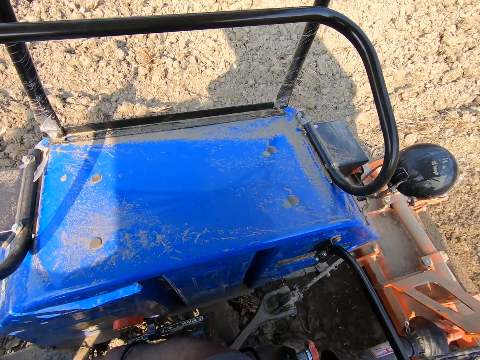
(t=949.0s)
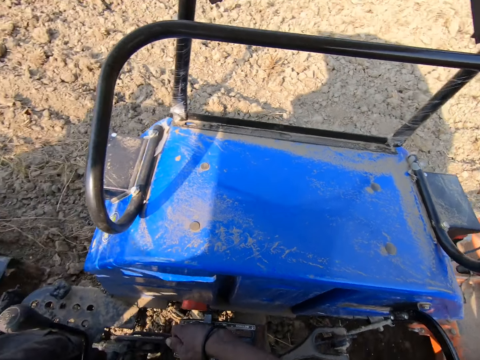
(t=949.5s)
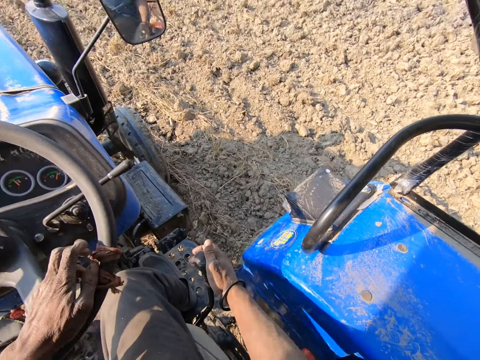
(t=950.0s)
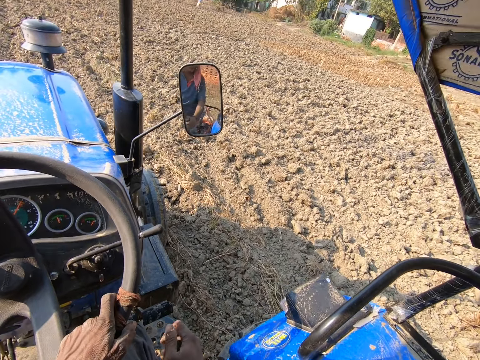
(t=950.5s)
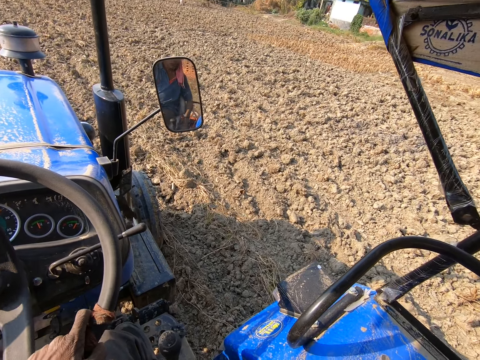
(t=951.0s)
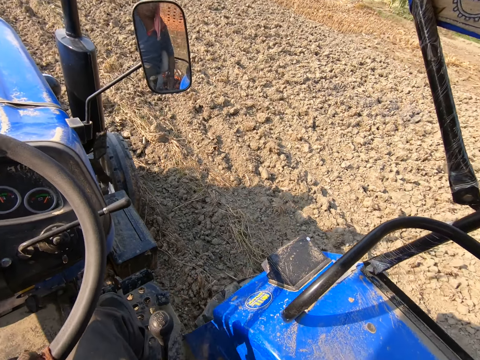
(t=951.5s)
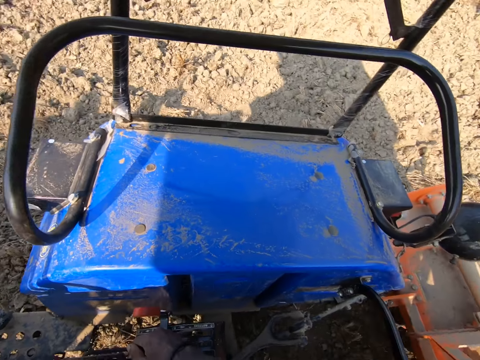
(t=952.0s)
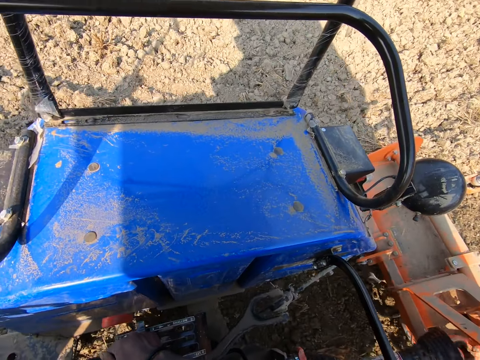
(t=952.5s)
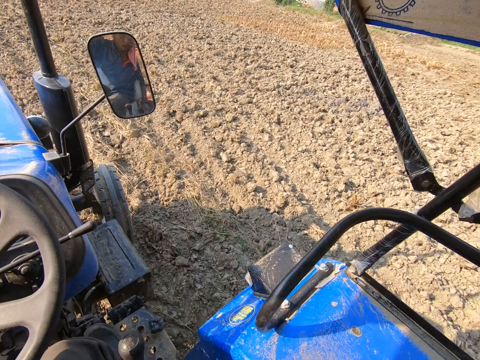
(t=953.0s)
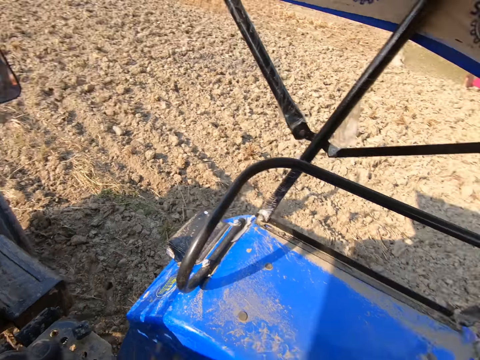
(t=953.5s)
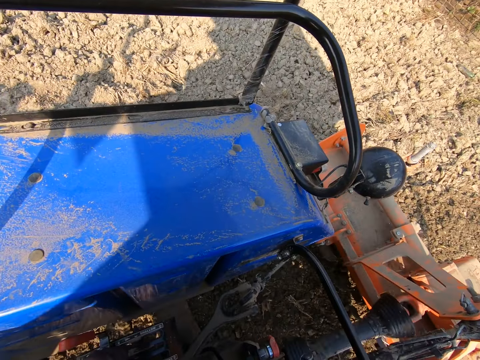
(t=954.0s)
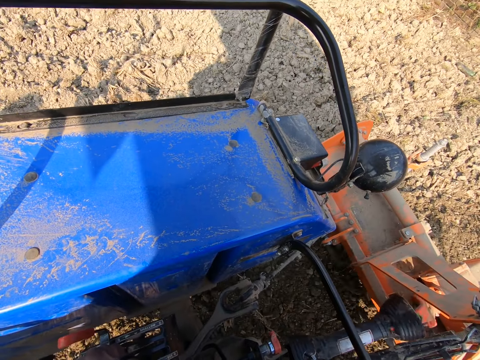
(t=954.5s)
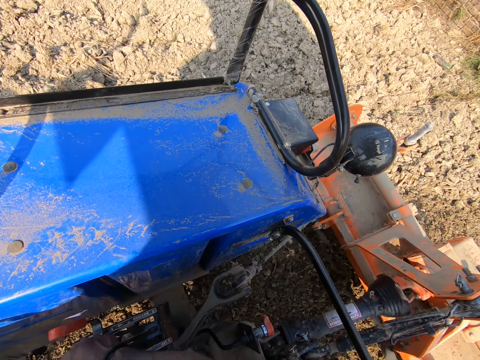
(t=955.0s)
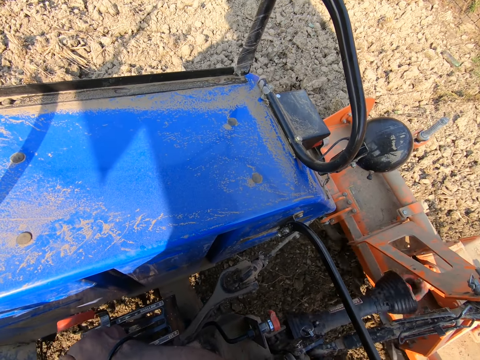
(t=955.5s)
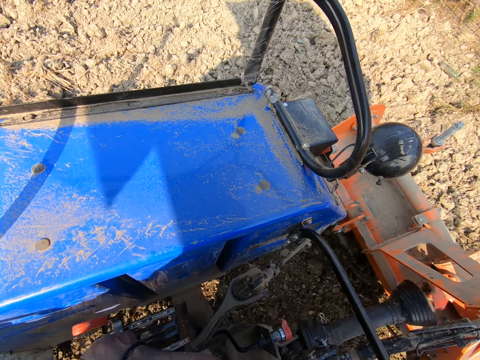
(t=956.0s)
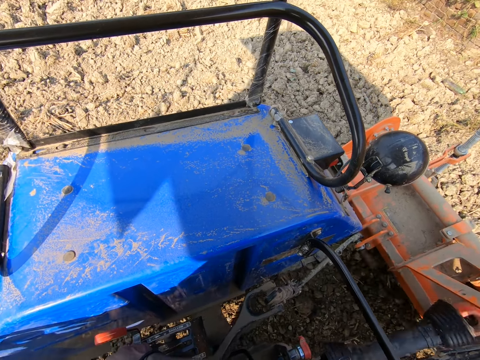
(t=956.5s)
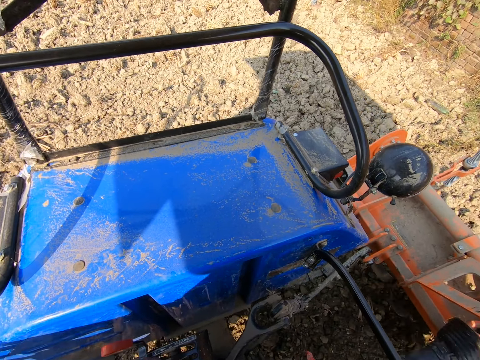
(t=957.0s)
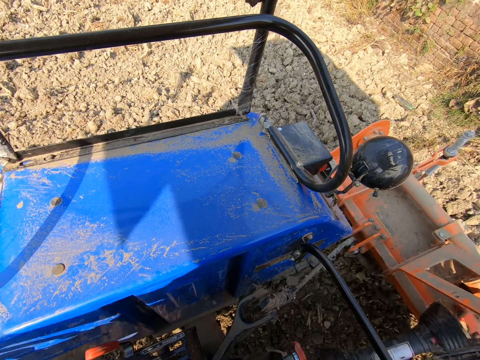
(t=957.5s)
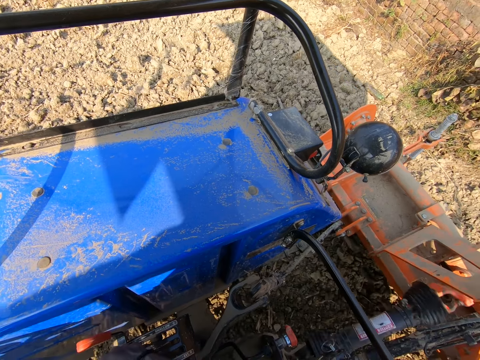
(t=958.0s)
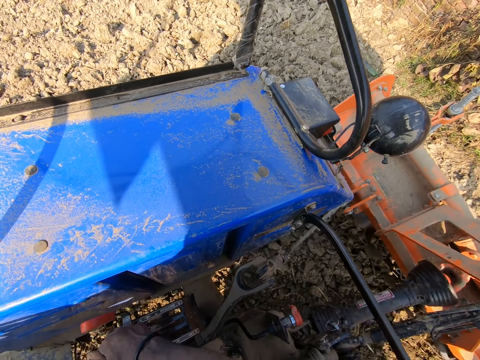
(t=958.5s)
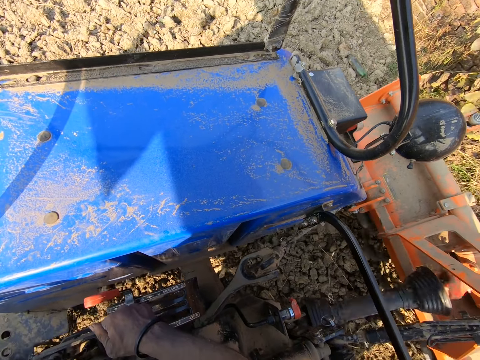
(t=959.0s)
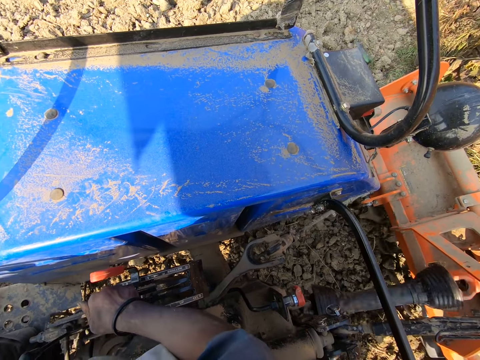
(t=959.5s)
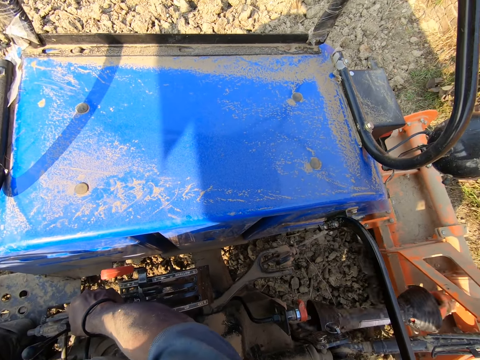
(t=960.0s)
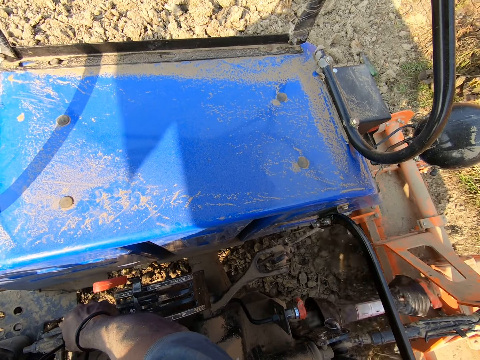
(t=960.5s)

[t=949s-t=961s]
The camera wearer holds a gear. They look at the tractor. They reverse the tractor.

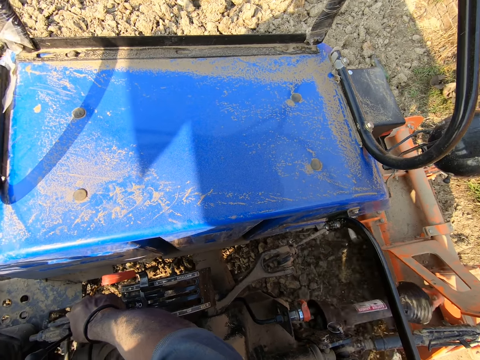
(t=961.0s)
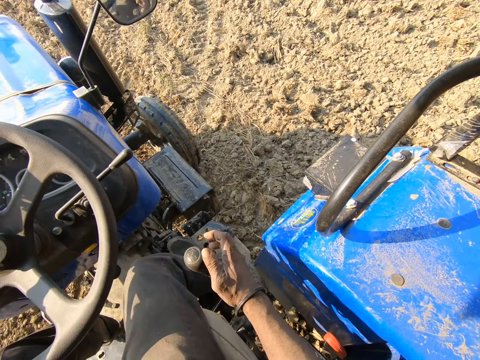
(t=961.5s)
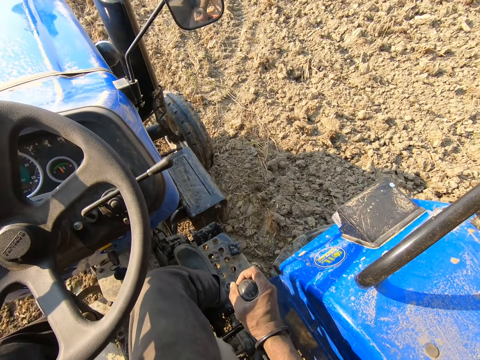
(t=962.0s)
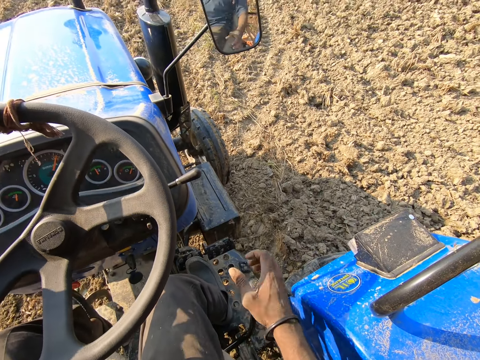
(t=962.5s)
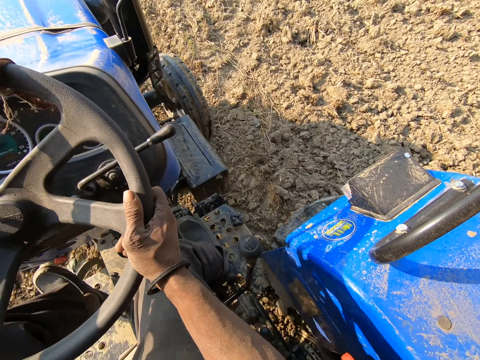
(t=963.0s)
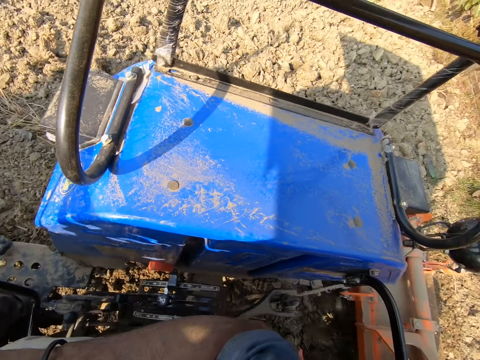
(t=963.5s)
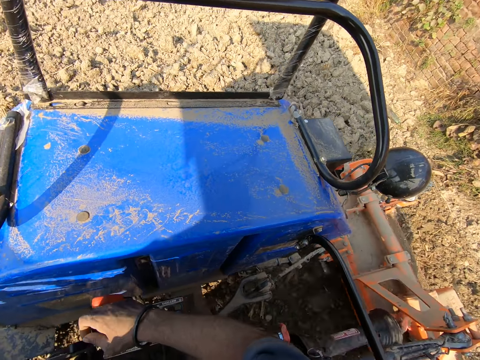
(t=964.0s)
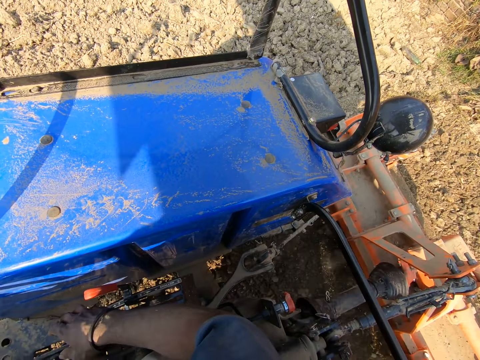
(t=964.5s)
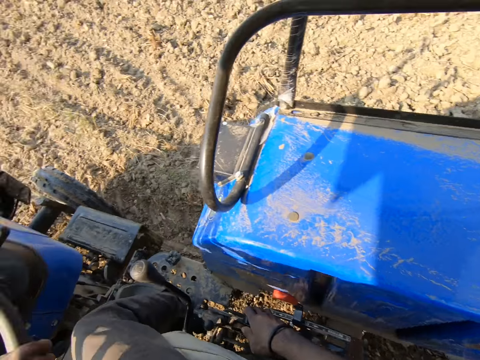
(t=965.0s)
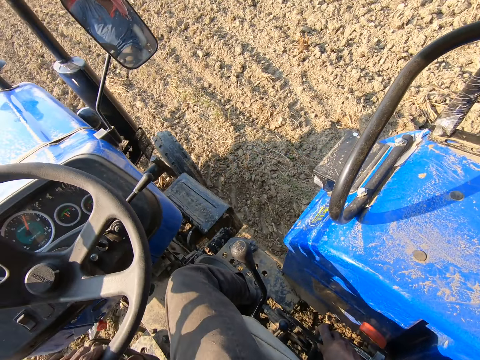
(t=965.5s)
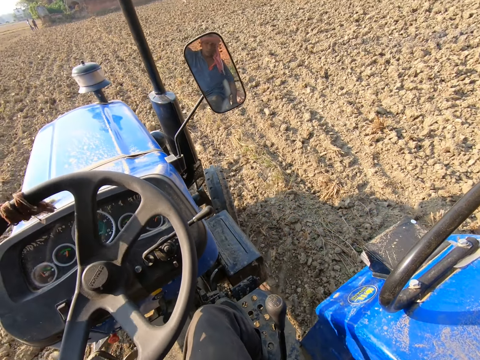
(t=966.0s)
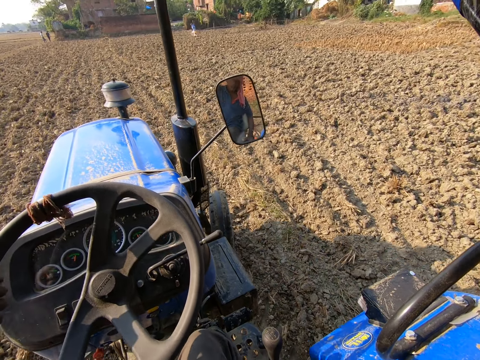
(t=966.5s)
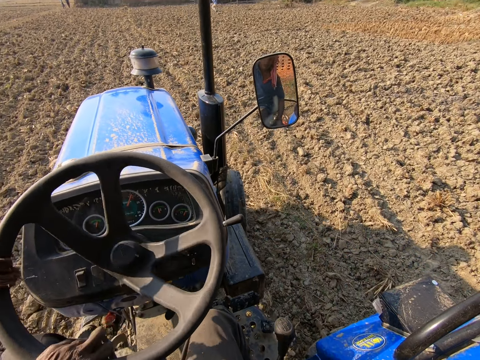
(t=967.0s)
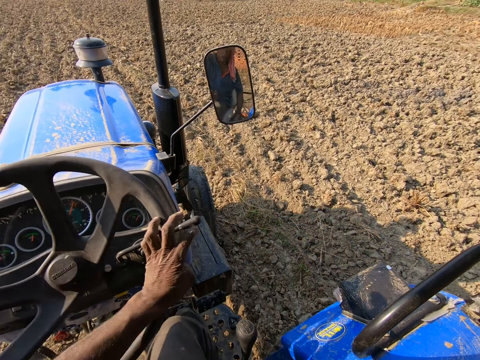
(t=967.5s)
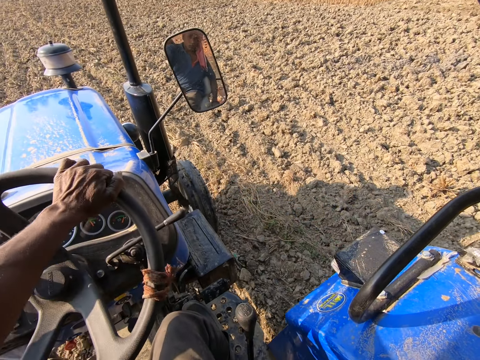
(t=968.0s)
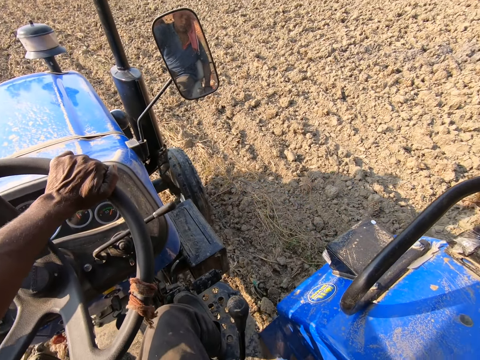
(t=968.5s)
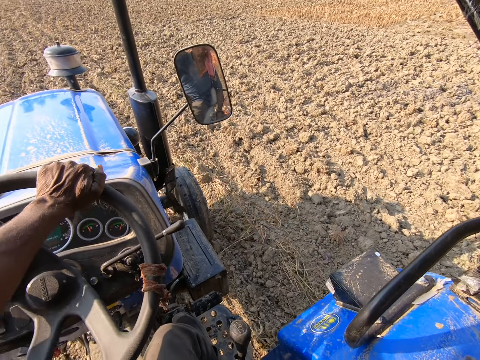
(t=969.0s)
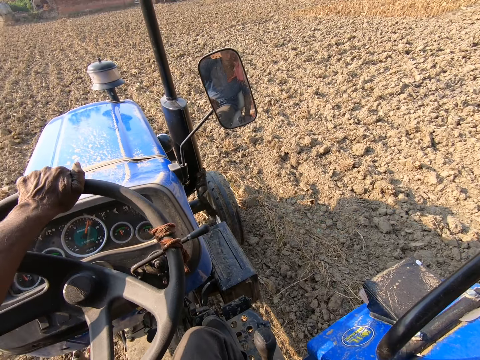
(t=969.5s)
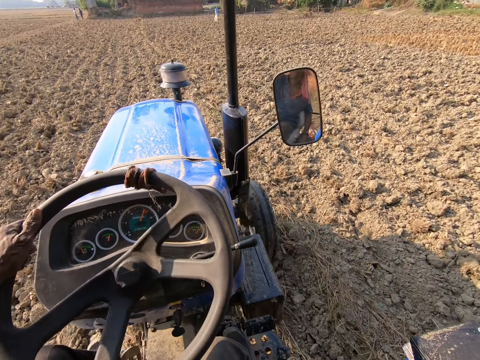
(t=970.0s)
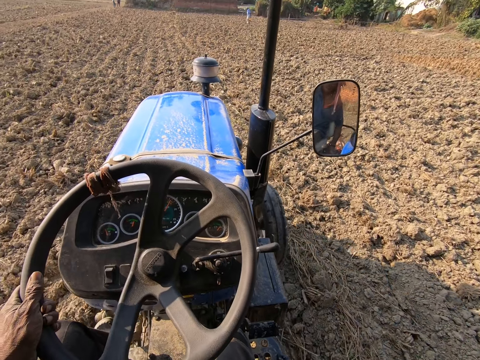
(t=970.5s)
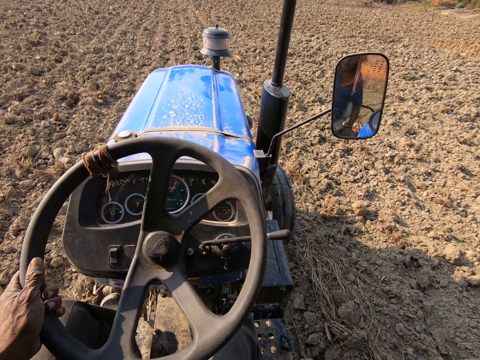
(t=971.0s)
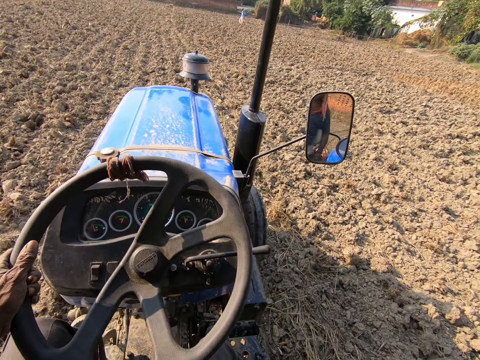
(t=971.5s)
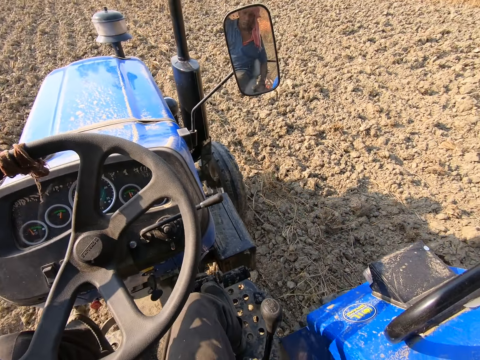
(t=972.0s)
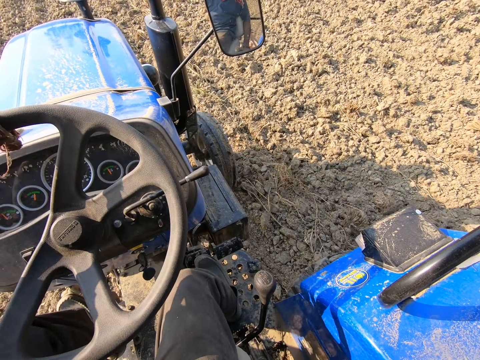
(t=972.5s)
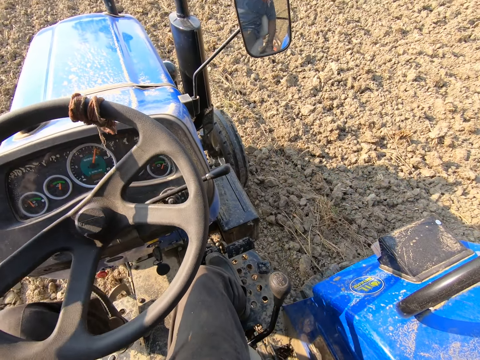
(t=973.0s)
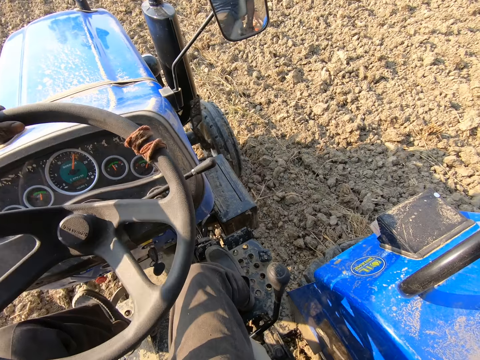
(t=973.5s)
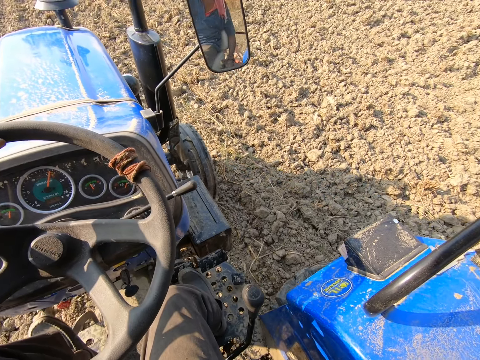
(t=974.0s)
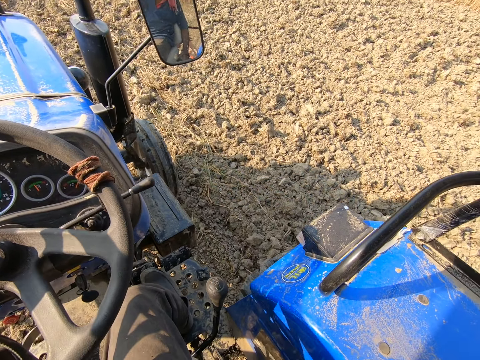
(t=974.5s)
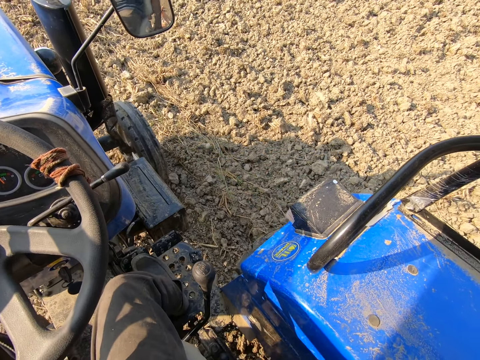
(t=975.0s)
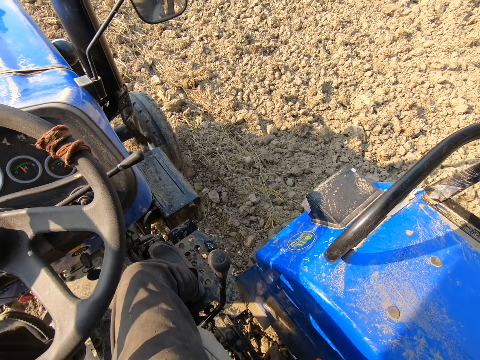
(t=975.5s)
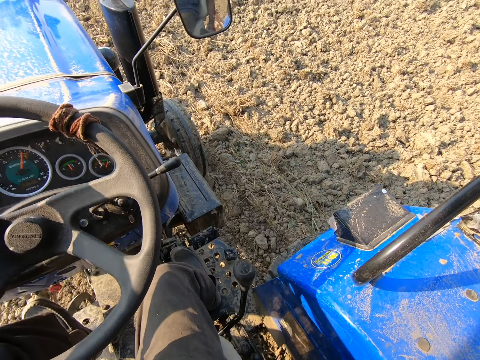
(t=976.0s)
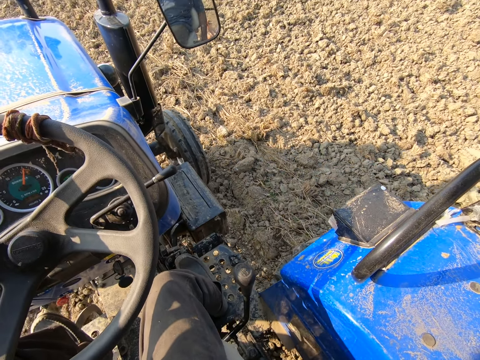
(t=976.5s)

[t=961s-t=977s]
The camera wearer moves the gear of the tractor with his right hand. He drives the tractor forward. He looks at the tractor. He looks forward. He controls the tractor. He turns the steering of the tractor with his left hand.
